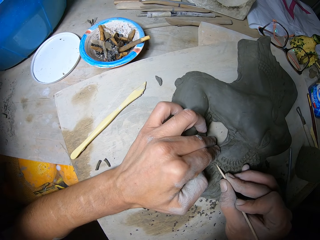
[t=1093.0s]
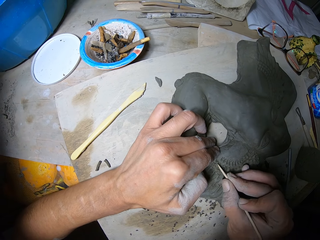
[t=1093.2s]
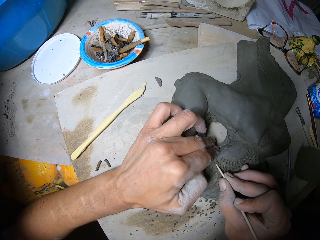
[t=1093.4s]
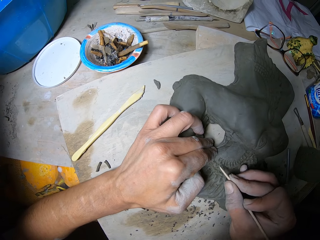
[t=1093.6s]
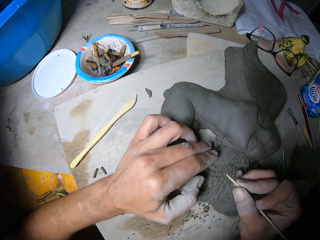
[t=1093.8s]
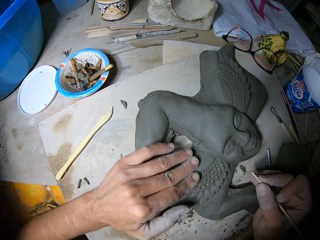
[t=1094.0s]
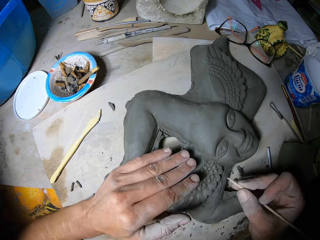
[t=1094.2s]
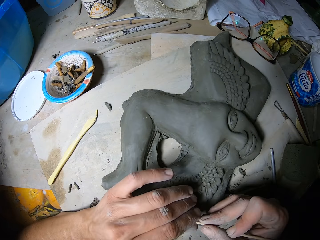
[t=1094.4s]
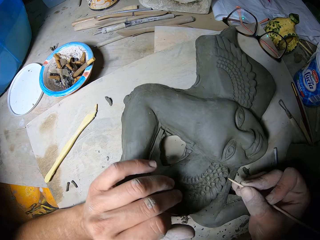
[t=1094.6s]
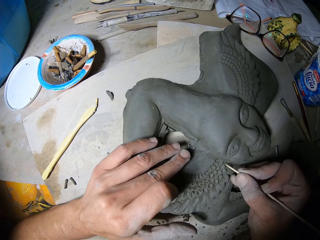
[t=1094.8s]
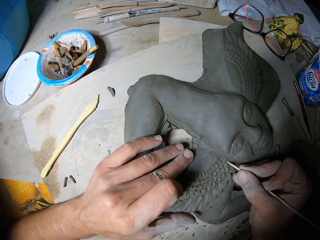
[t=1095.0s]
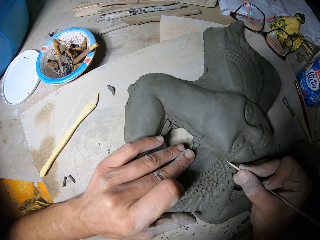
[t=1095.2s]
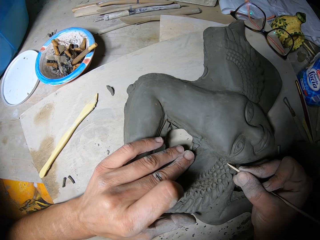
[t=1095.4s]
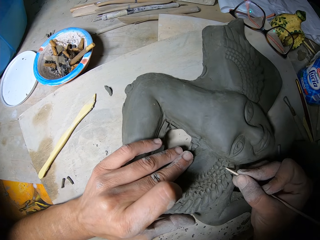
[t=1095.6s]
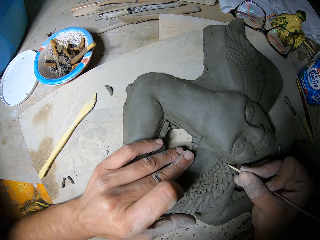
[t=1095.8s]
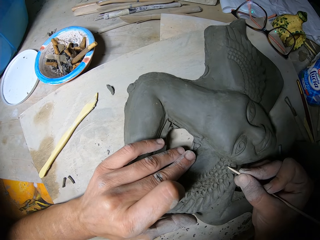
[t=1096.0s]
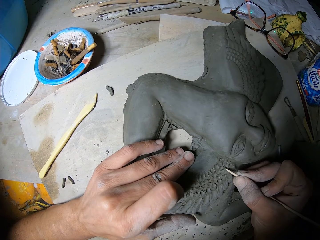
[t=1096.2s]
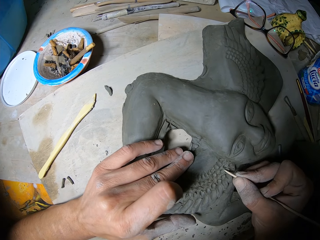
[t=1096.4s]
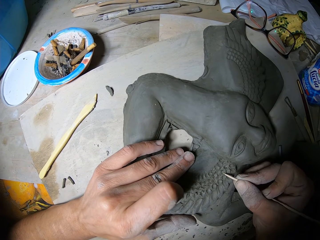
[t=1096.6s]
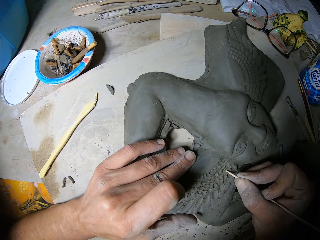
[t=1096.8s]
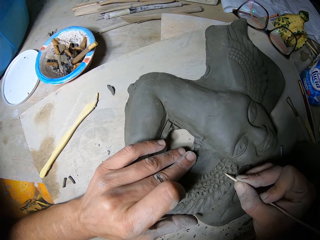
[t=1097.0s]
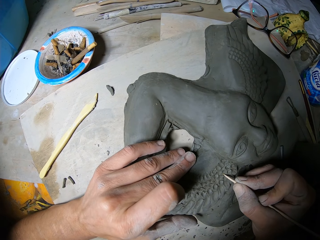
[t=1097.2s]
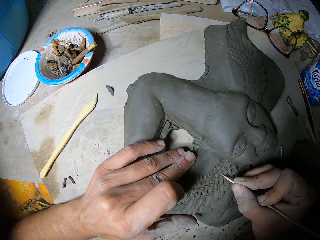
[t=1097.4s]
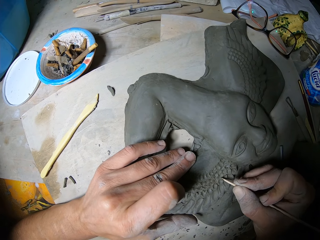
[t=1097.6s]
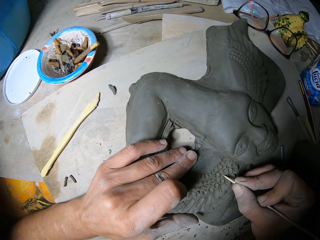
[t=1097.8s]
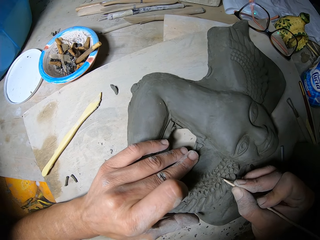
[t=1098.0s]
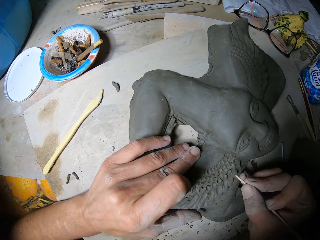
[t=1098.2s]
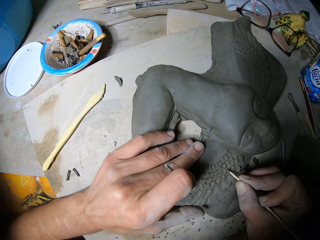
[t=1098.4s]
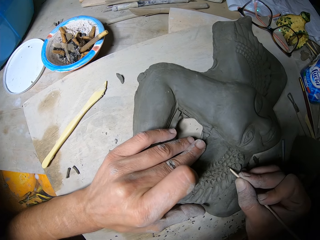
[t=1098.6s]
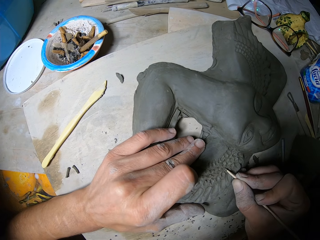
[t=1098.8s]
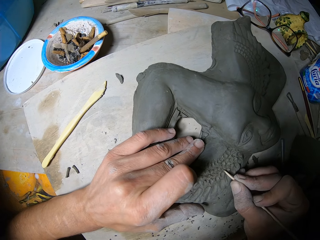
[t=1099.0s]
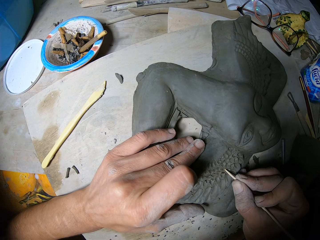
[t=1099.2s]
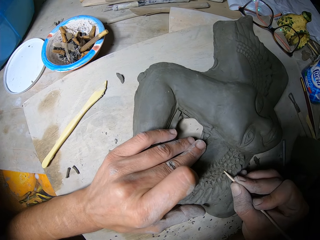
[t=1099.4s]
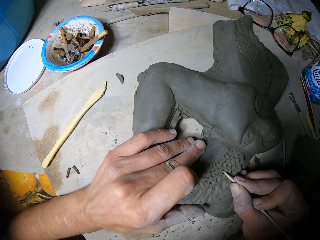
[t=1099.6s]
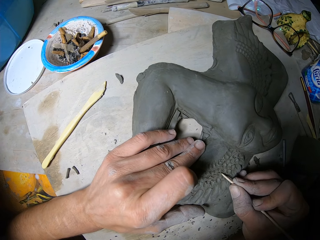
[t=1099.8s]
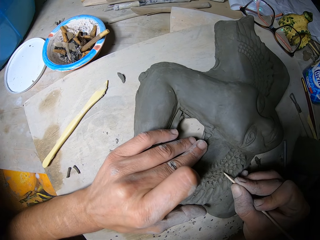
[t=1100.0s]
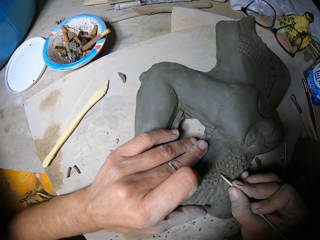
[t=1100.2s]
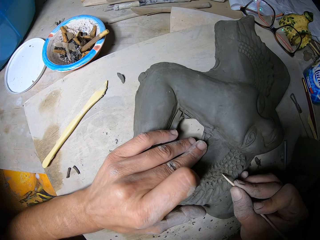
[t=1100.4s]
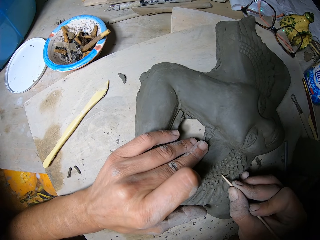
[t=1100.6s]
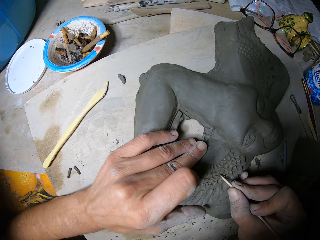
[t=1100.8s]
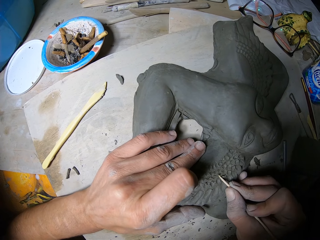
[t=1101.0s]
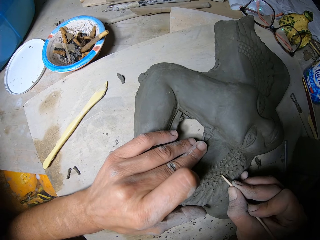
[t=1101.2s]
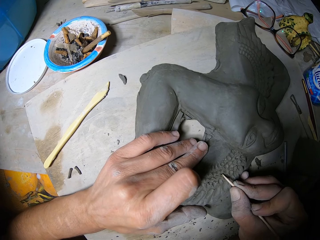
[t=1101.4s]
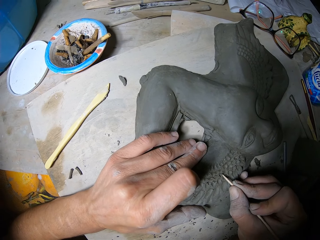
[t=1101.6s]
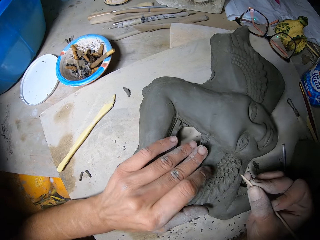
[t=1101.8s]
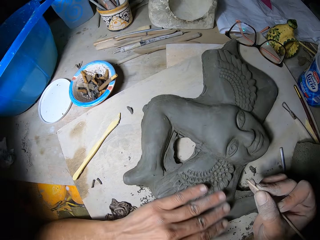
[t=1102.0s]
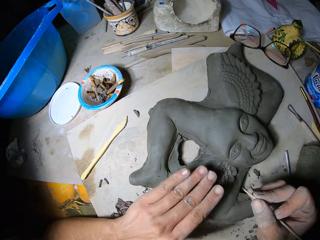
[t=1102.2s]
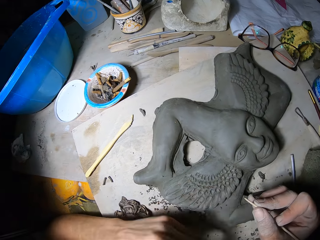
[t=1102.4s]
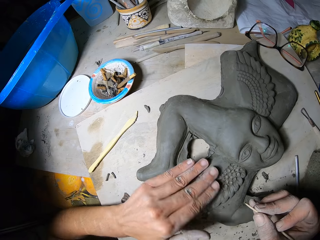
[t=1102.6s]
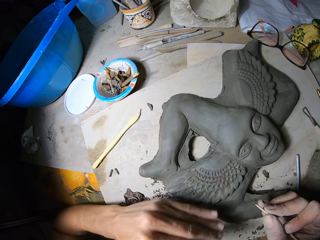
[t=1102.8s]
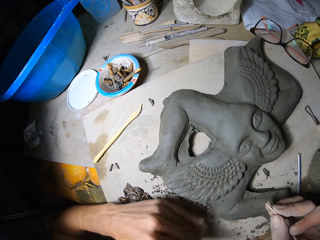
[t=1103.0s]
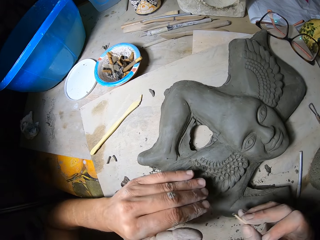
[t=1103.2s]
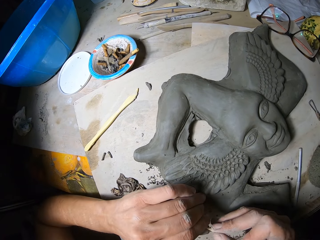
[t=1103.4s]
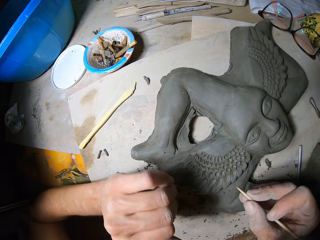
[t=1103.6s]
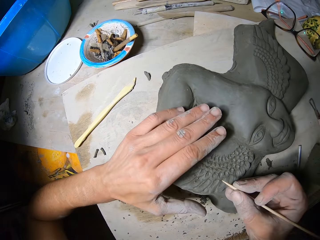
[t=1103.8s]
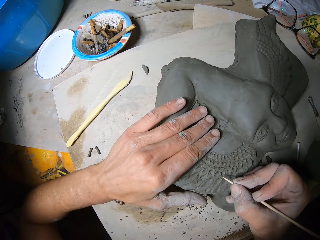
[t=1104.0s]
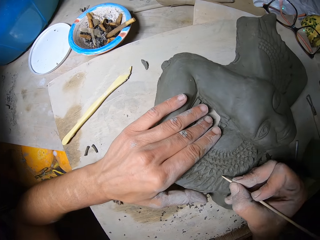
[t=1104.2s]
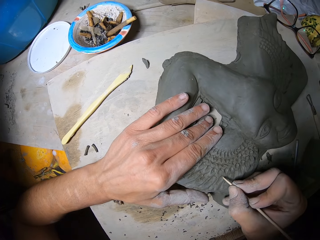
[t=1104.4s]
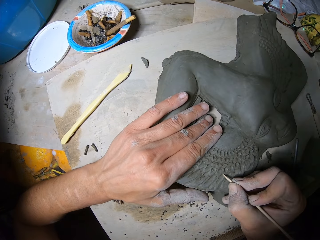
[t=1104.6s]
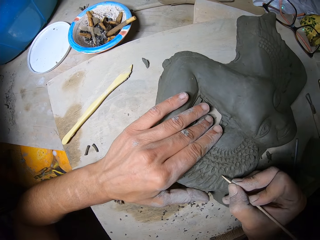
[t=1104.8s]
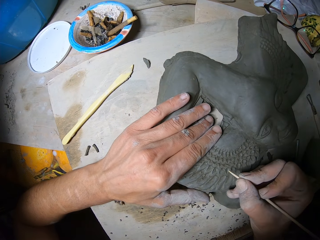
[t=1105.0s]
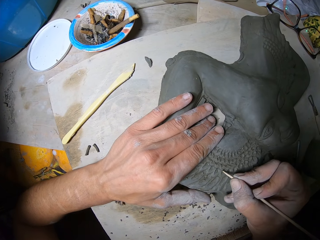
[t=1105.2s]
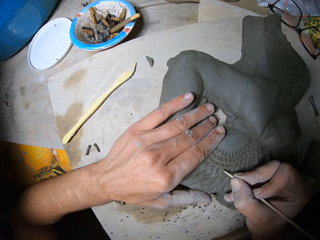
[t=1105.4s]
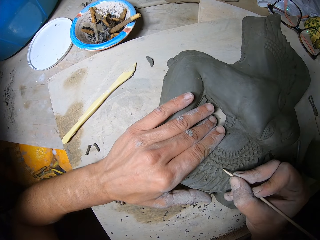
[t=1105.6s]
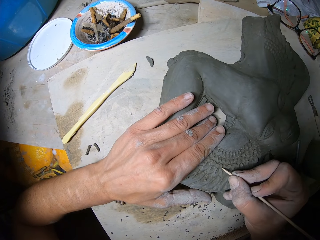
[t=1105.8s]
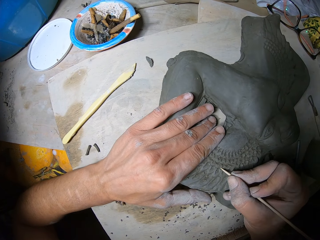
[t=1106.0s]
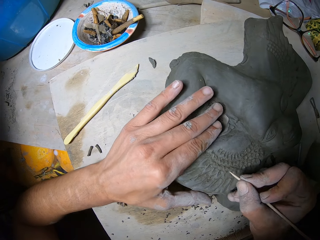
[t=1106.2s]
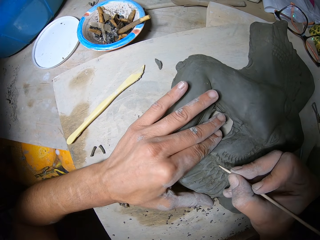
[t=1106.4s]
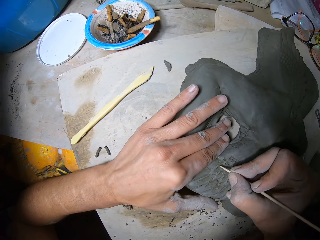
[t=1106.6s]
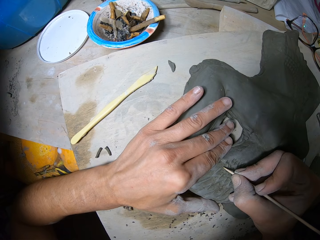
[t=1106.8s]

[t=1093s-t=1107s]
The camera wearer wipes the surface of the clay sculpture on the table with his left hand. He cleans the tip of the stick in his right hand with his left hand. He sculpts the clay figure with the needle tool in his right hand and holds the clay figure with his left hand. He wipes the clay figure with his left hand. He wipes the wooden tool with the left hand. He holds the clay figure with his left hand. He draws on the modelling clay with the wooden tool. He sculpts the clay figure with the needle tool in his right hand.

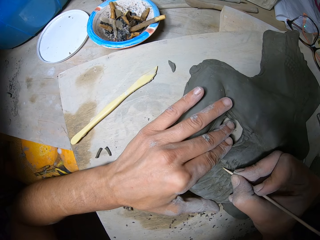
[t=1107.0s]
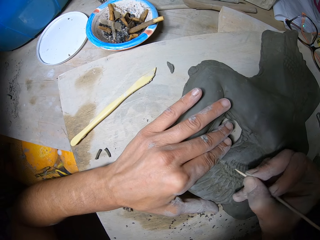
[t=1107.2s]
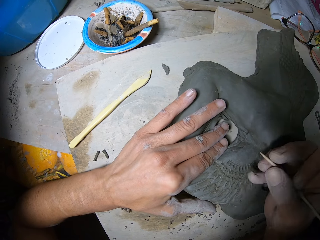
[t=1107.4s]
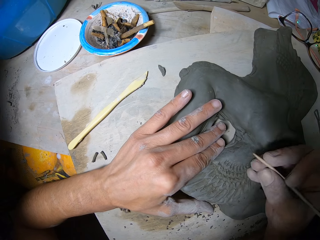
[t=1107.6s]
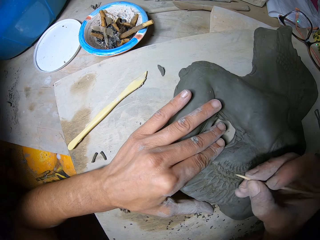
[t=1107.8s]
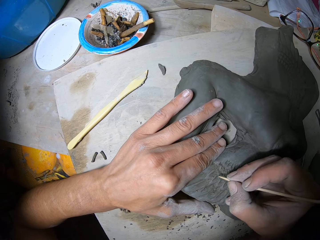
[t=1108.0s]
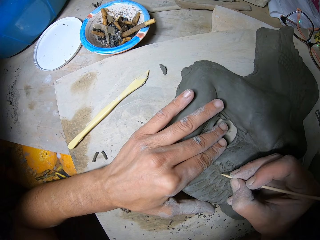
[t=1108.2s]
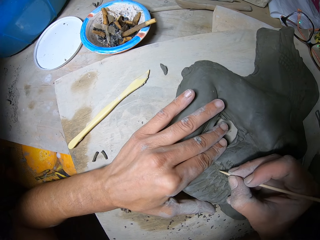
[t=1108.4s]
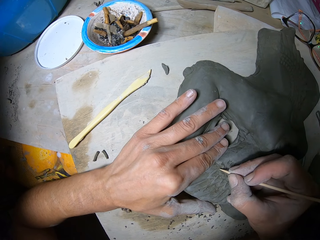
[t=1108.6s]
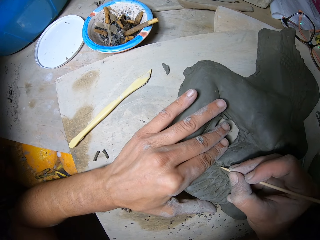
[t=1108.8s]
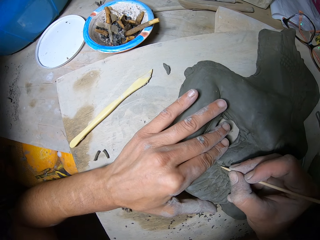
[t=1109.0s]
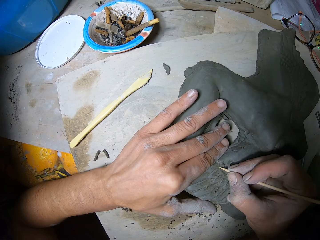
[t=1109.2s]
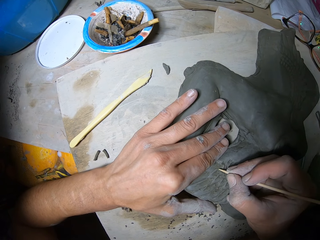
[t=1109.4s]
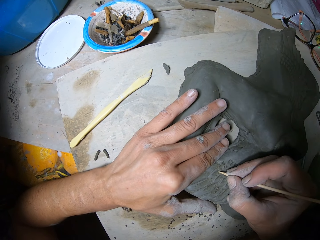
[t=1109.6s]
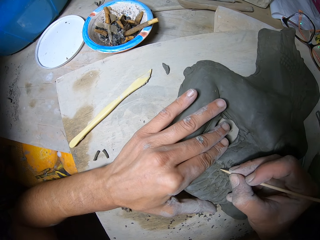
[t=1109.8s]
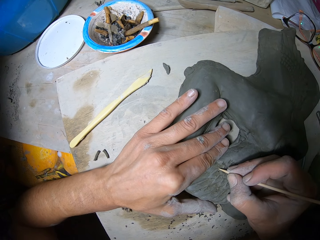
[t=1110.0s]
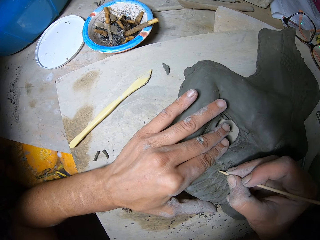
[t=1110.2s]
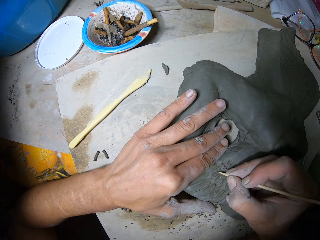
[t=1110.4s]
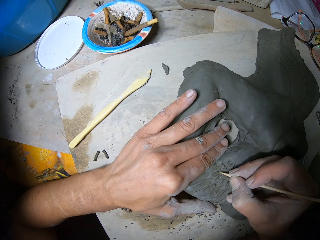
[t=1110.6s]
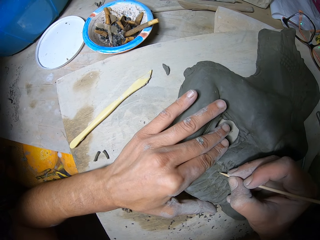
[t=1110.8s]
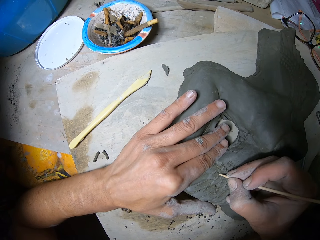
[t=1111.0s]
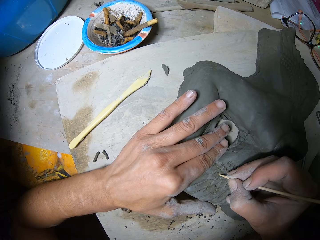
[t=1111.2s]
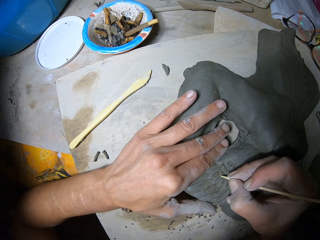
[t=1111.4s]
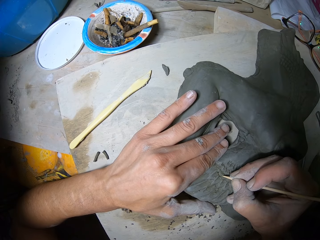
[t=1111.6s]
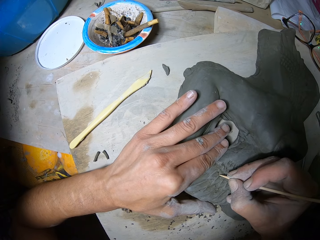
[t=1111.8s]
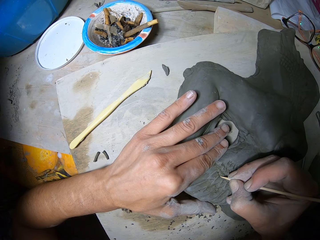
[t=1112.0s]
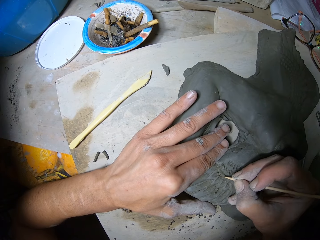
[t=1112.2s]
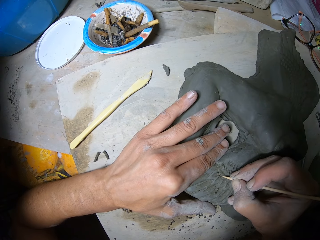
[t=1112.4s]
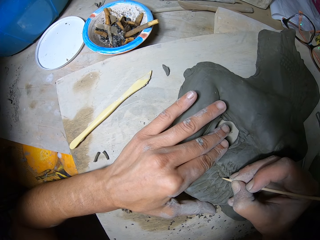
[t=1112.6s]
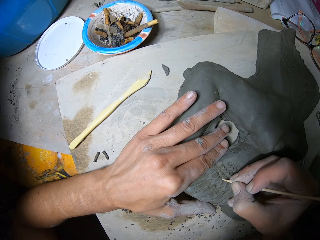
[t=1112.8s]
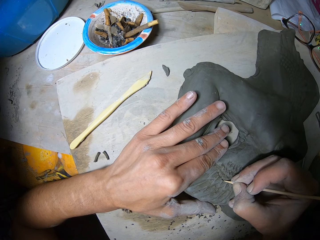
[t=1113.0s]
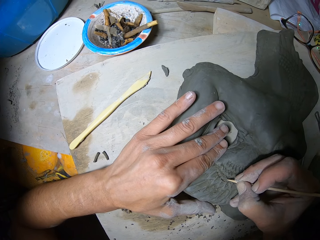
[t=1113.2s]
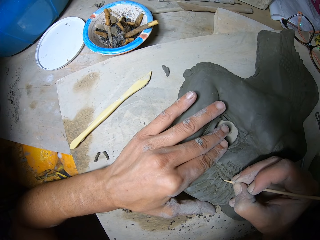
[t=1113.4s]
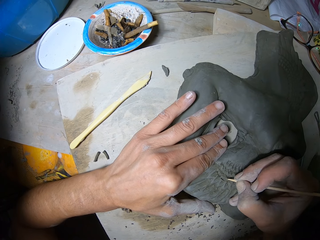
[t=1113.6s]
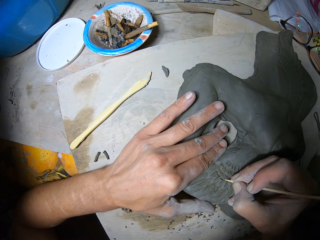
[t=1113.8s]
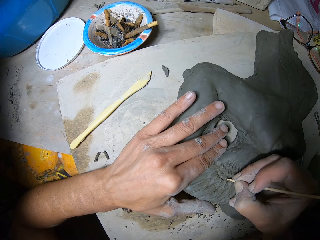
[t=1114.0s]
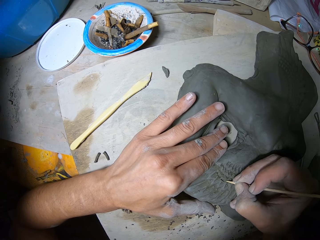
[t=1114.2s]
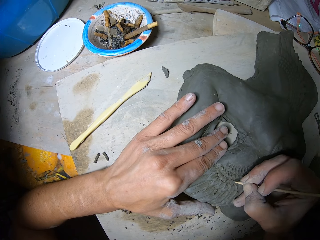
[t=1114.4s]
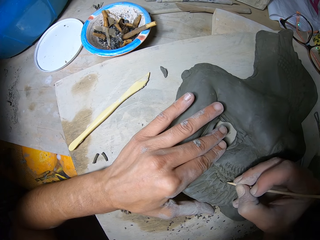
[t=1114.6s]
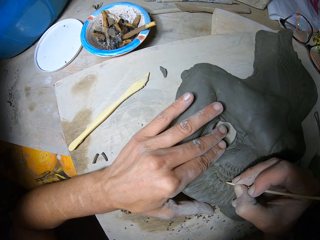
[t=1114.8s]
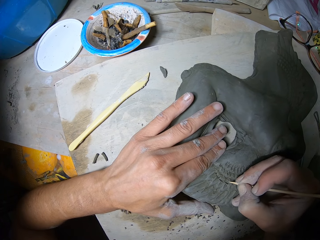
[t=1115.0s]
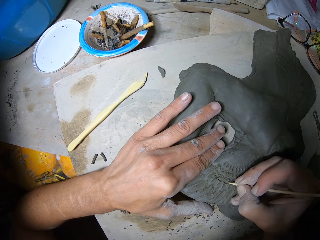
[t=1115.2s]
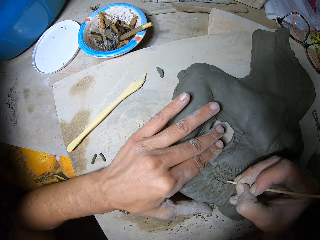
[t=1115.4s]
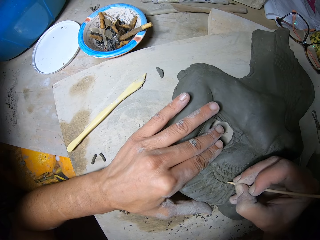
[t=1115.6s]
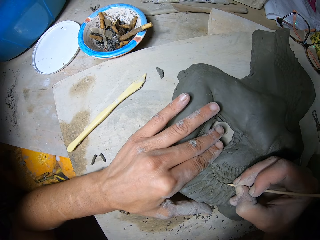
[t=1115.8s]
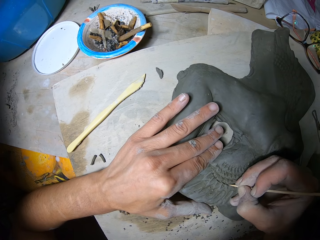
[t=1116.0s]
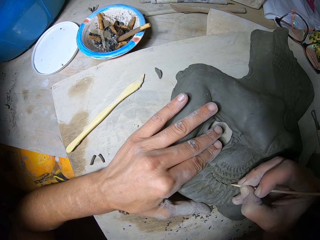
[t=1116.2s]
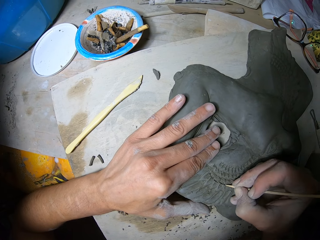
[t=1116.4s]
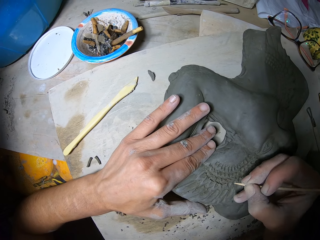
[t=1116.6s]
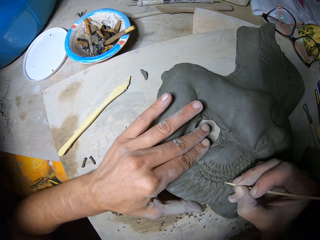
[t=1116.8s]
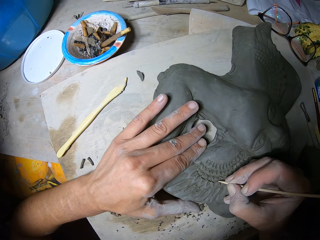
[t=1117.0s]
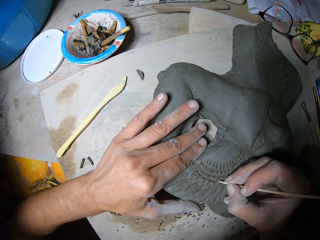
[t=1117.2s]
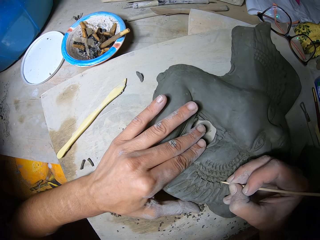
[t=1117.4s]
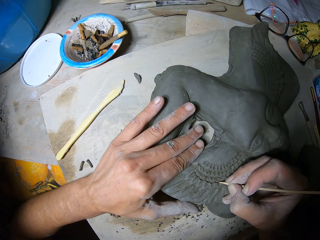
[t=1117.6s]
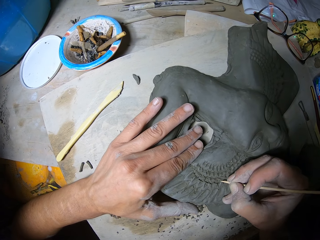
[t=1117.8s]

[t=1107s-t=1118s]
The camera wearer moves the wooden tool. They draw on the modelling clay with the wooden tool.